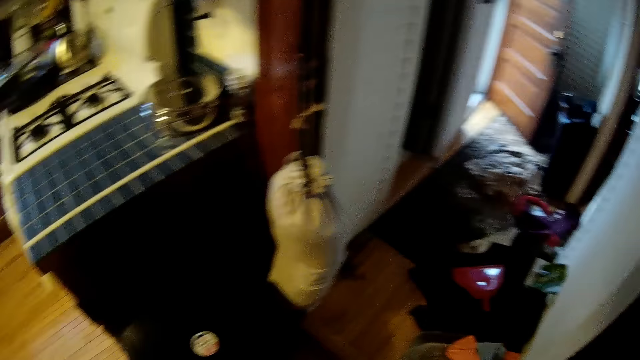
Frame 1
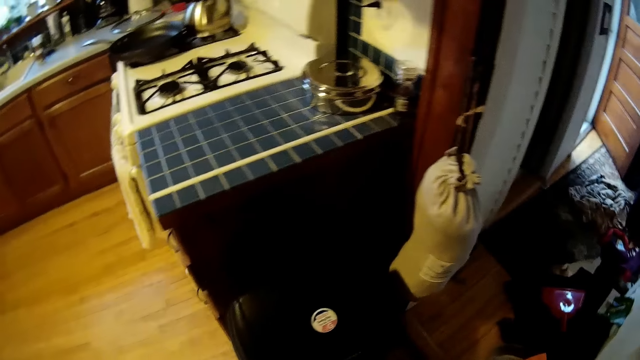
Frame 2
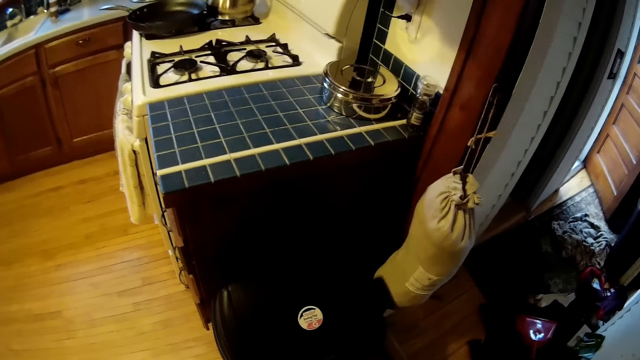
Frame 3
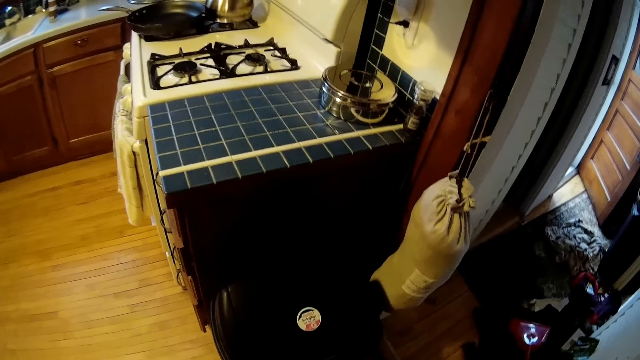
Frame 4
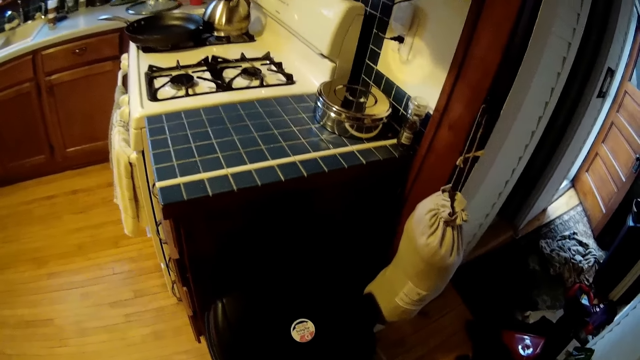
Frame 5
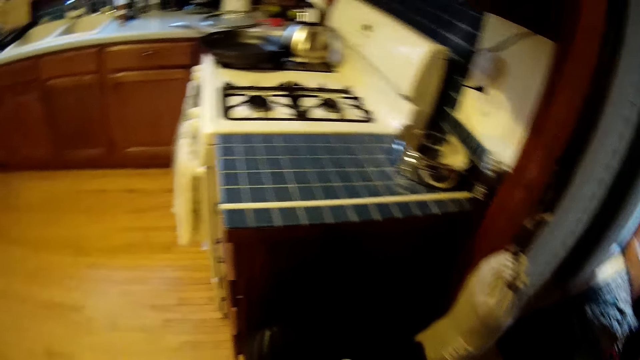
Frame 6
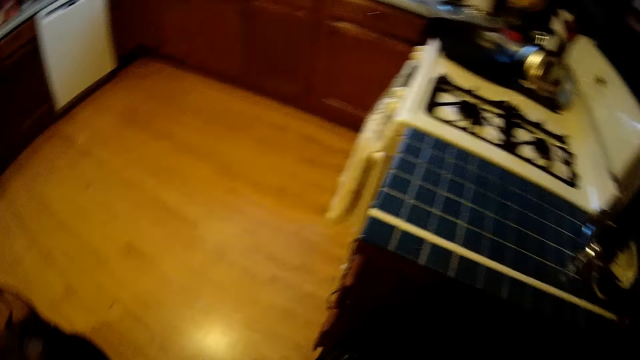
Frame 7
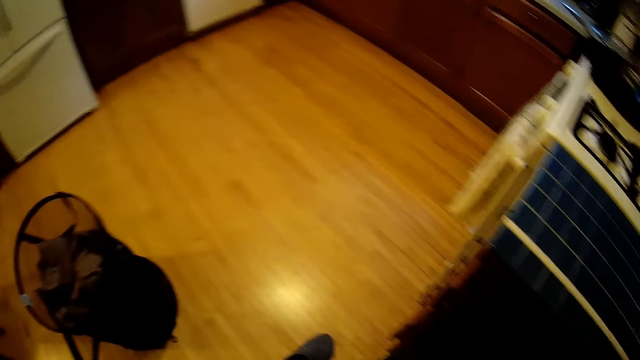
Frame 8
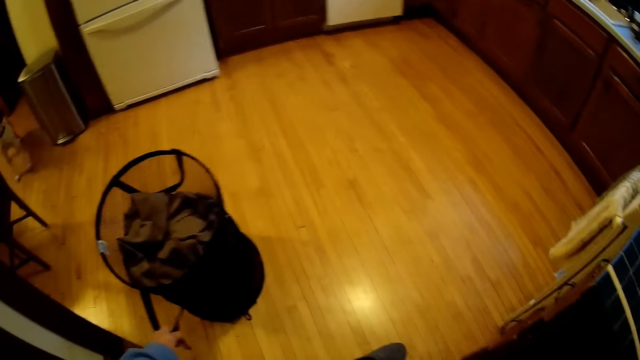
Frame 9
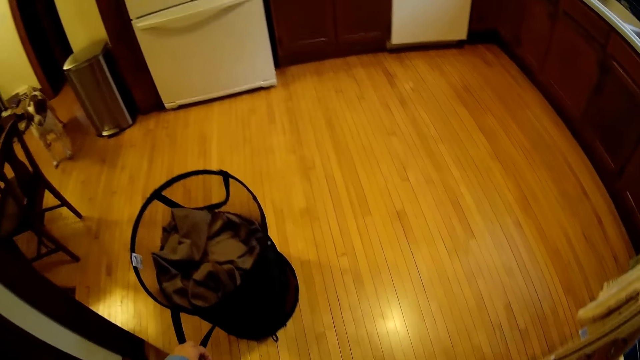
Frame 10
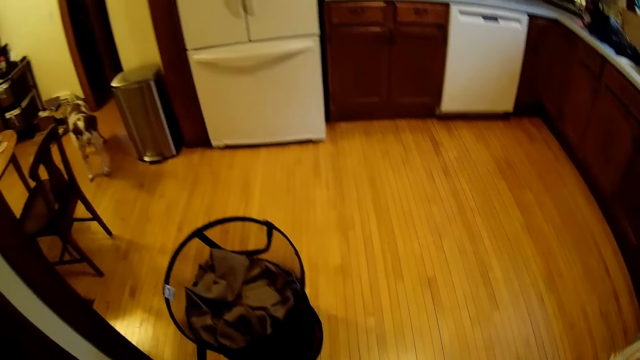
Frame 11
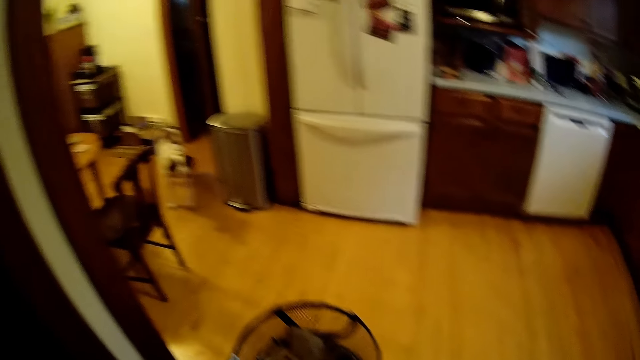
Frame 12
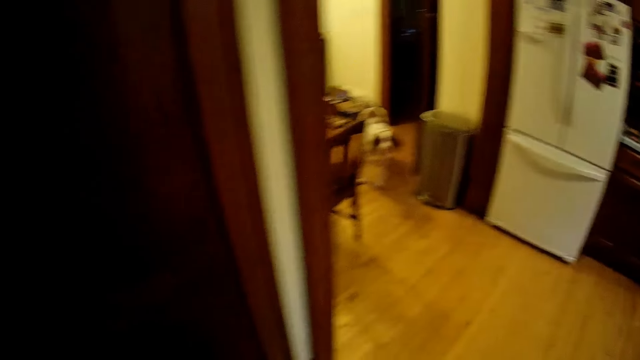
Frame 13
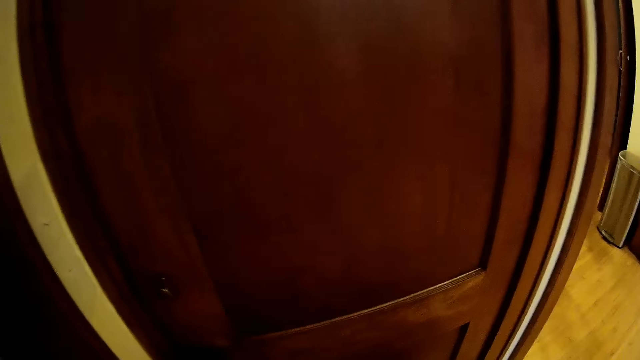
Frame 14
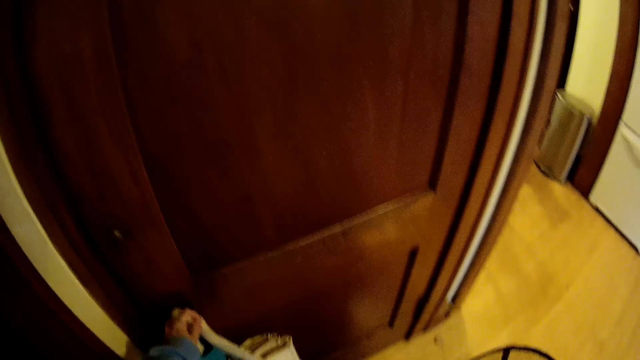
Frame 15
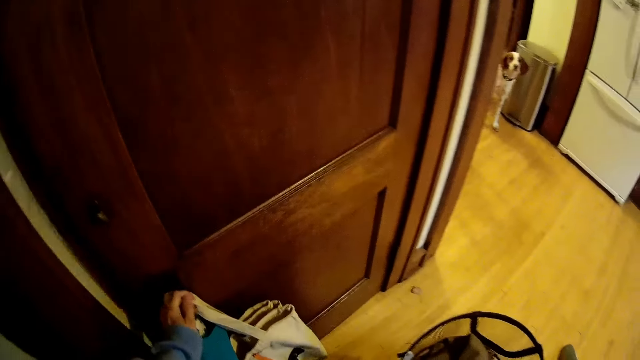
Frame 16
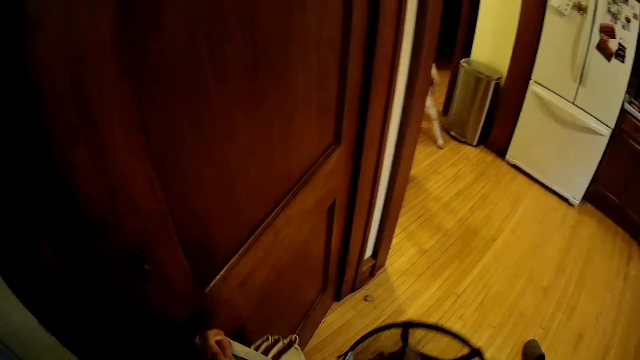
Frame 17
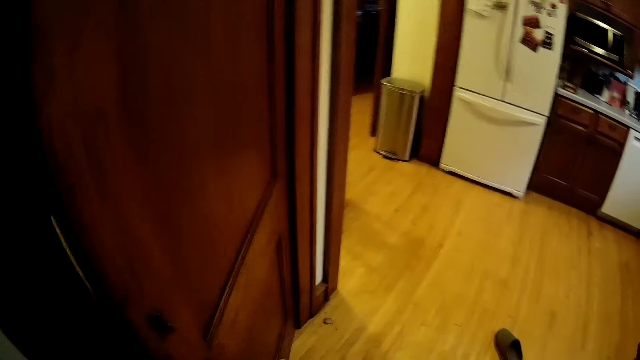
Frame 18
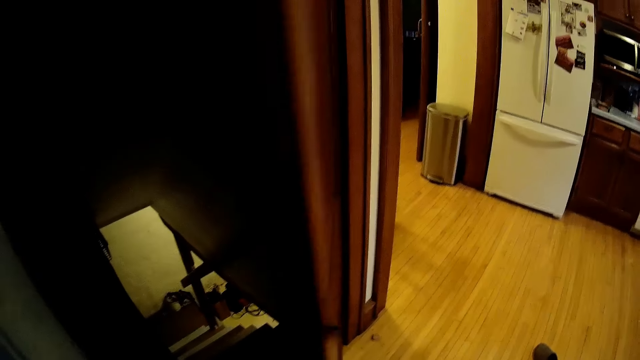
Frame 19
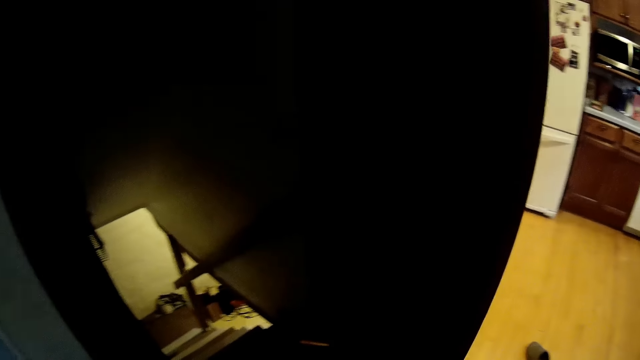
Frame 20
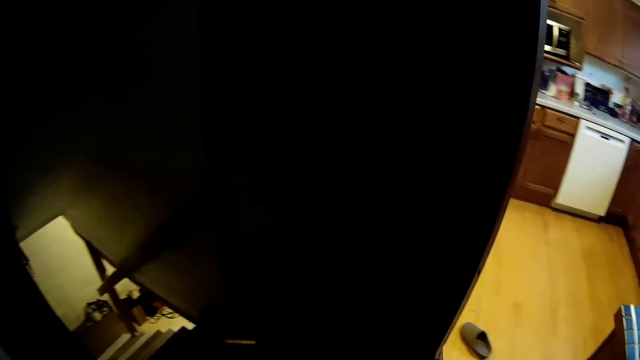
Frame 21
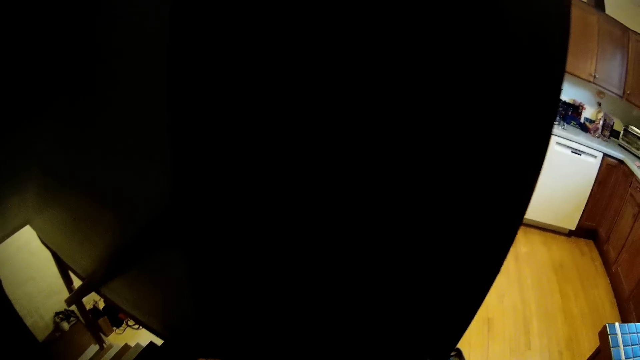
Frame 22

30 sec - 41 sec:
The camera wearer holds the handle of a laundry basket with her left hand. She looks around. She holds a bag in her left hand. She closes a door with her left hand. She opens the door.

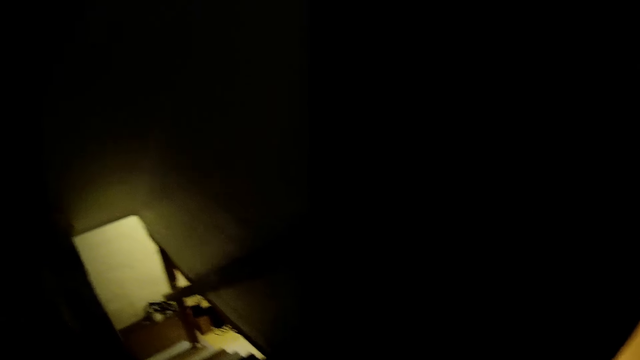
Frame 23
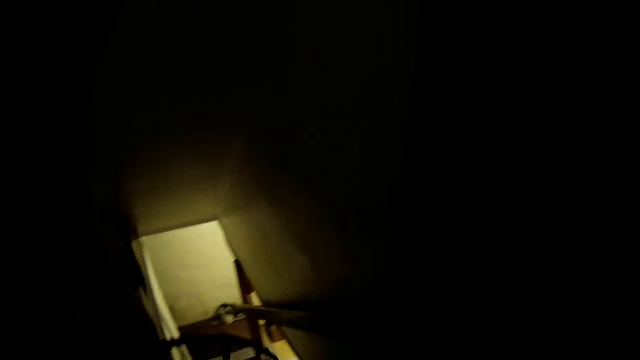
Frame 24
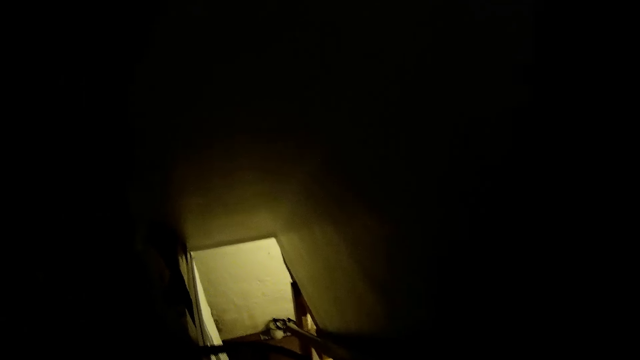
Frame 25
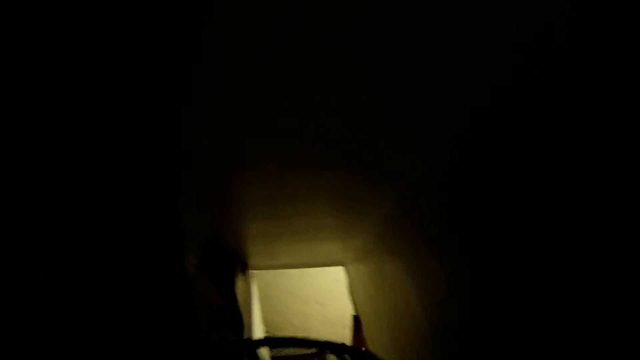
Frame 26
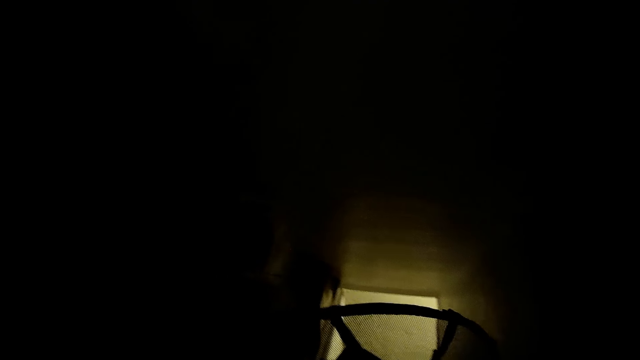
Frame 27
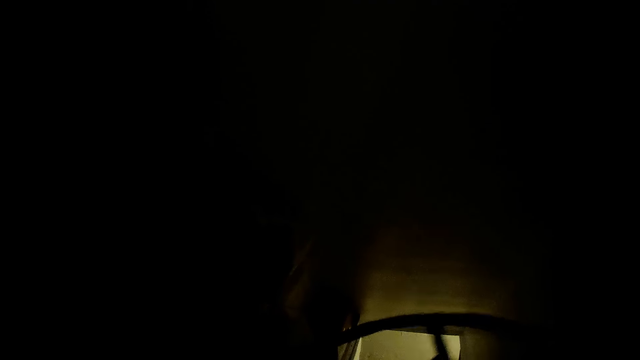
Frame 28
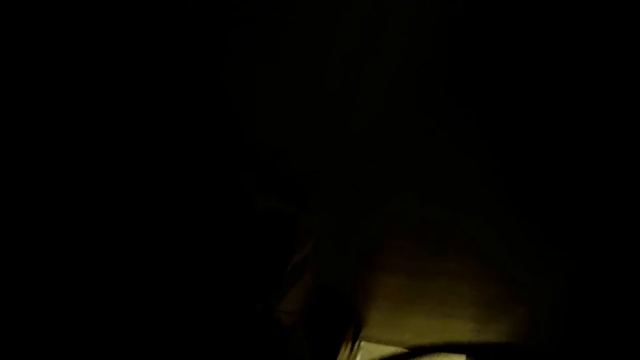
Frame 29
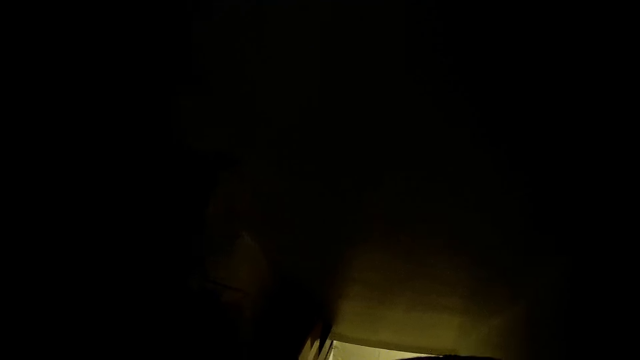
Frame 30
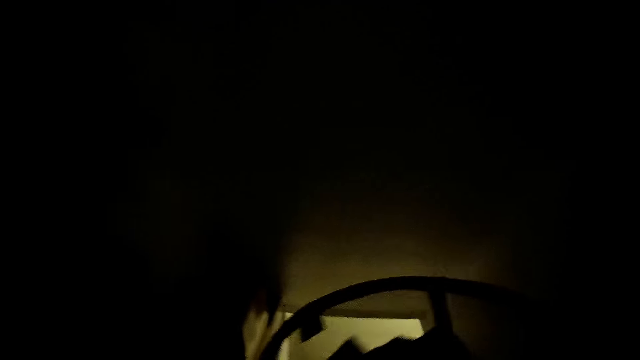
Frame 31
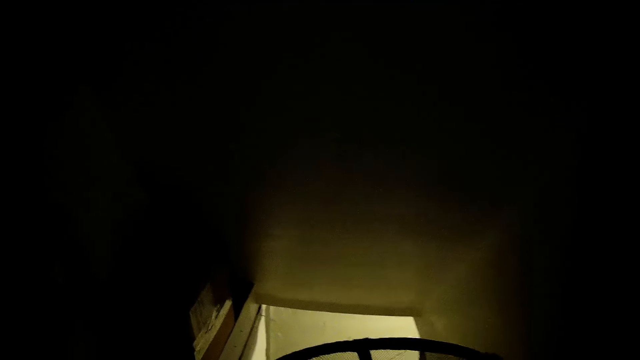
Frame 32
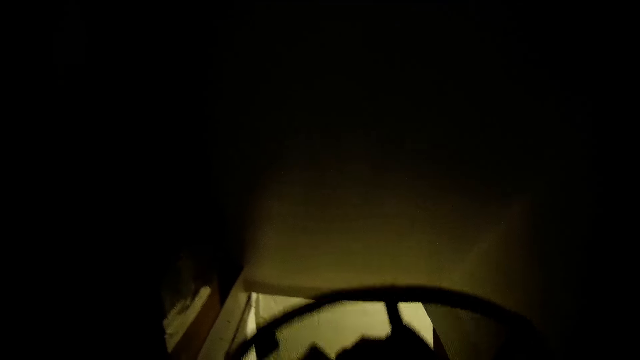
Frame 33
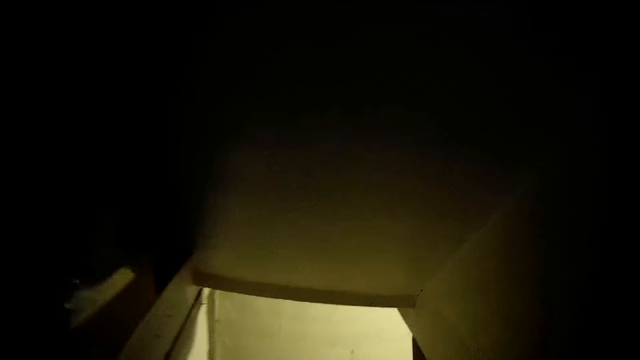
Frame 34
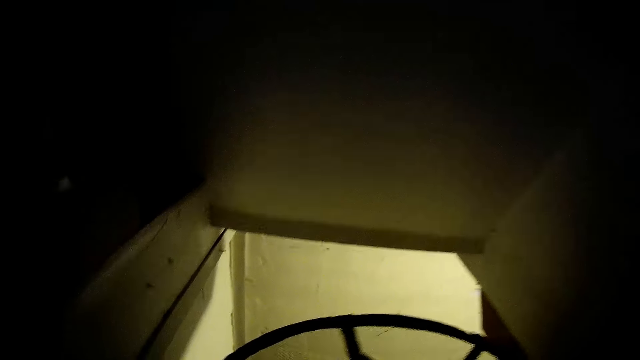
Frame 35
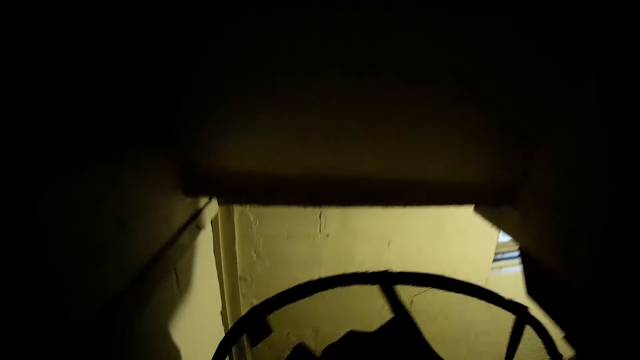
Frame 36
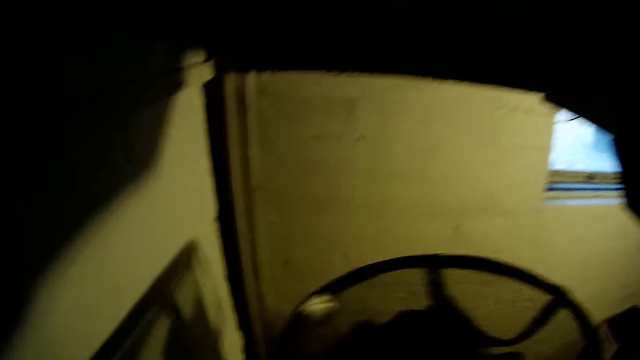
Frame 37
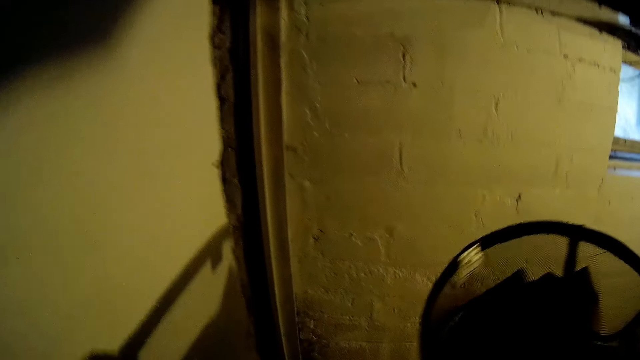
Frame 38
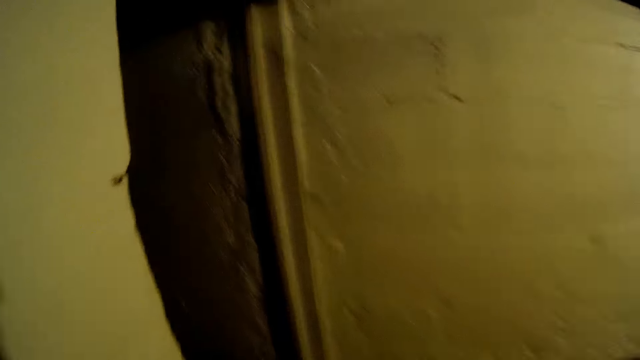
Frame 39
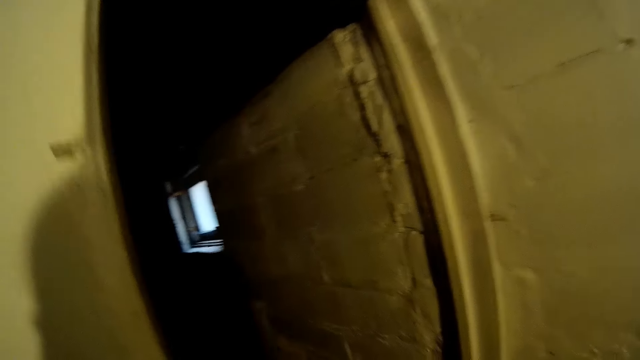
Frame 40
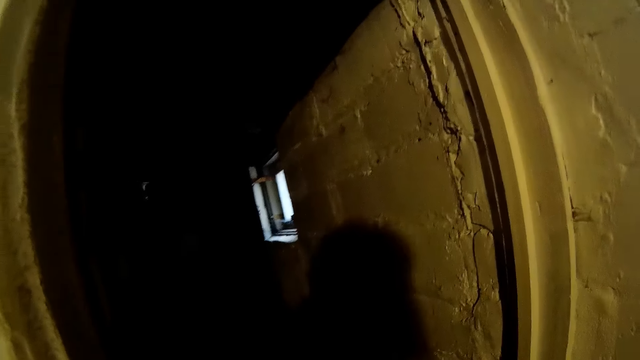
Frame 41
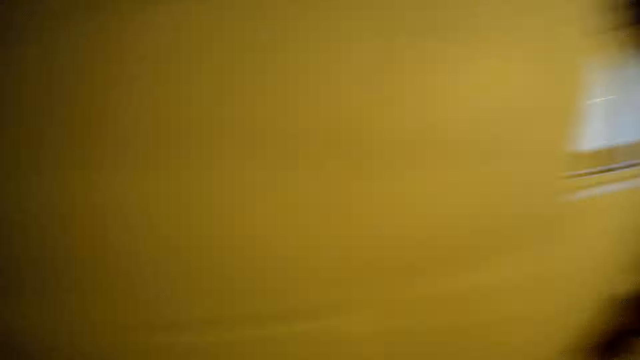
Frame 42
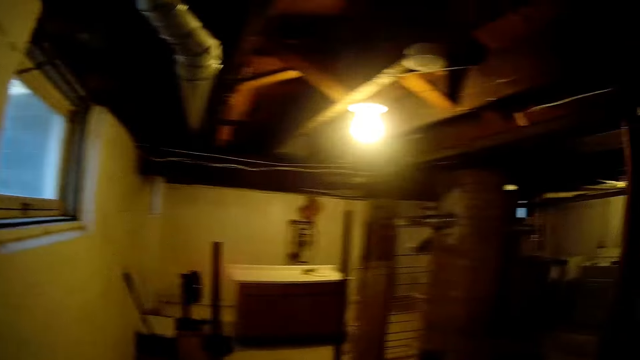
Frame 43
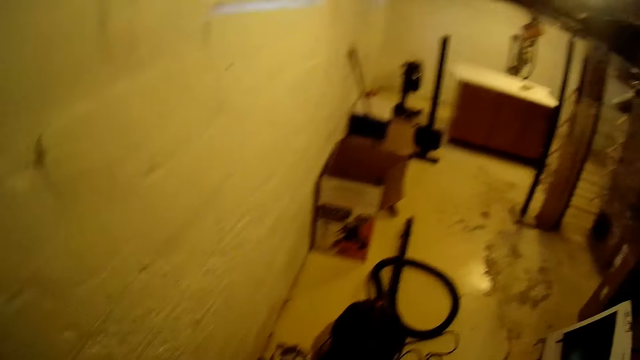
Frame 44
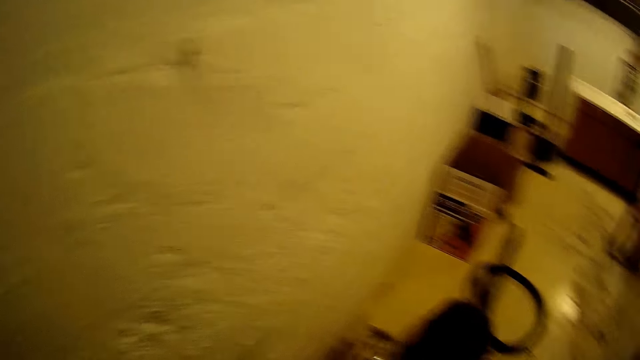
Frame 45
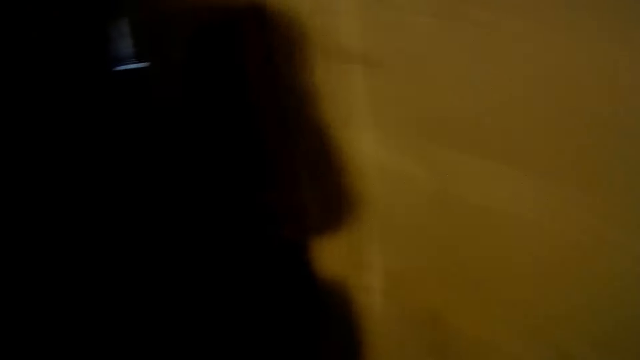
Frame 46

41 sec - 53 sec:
The camera wearer holds the laundry basket with both hands. They walk down a flight of stairs.
